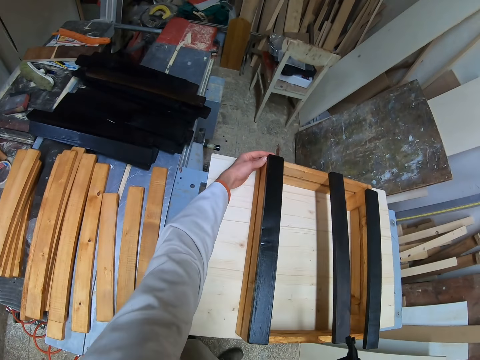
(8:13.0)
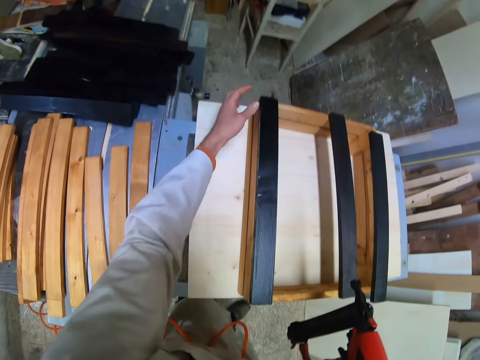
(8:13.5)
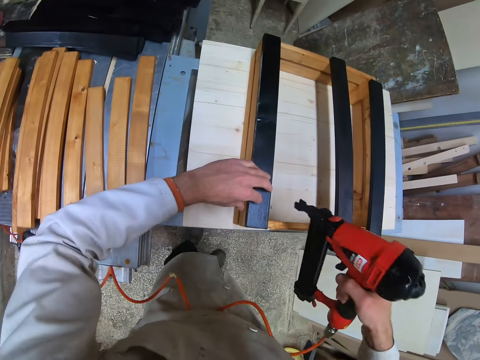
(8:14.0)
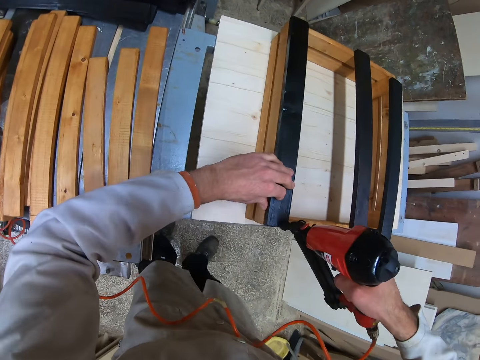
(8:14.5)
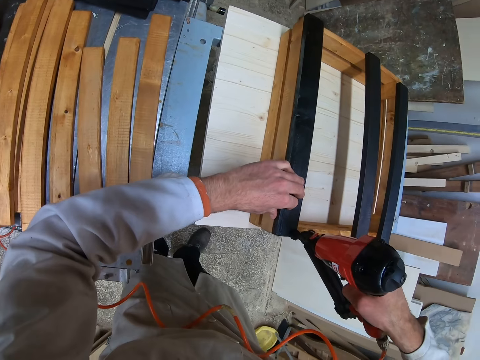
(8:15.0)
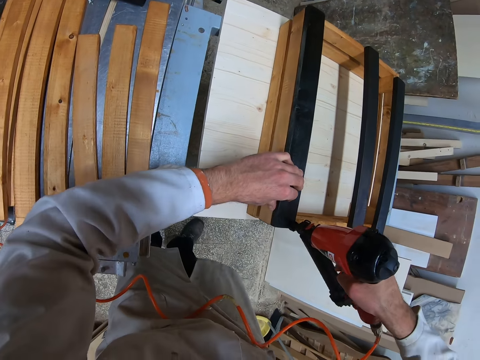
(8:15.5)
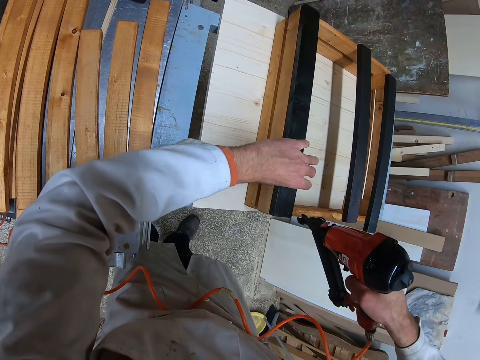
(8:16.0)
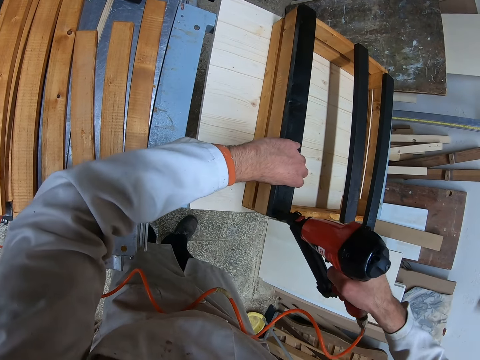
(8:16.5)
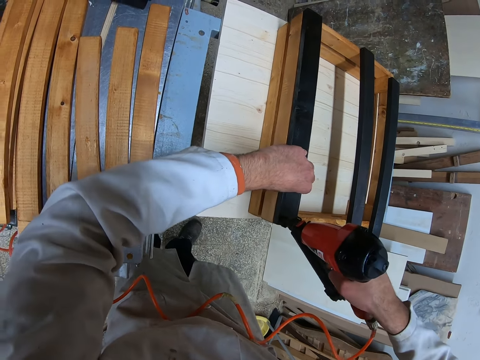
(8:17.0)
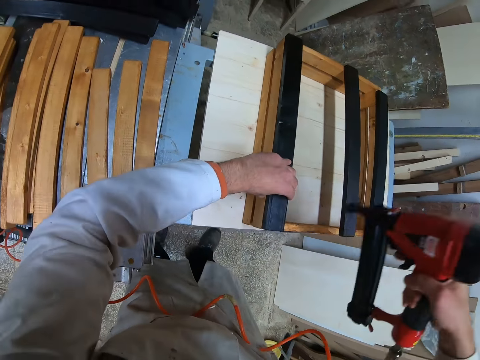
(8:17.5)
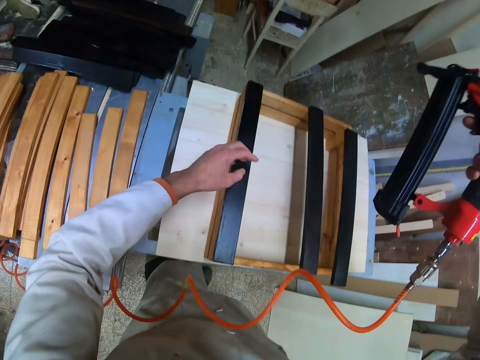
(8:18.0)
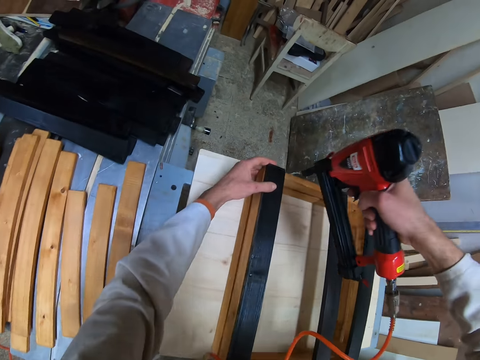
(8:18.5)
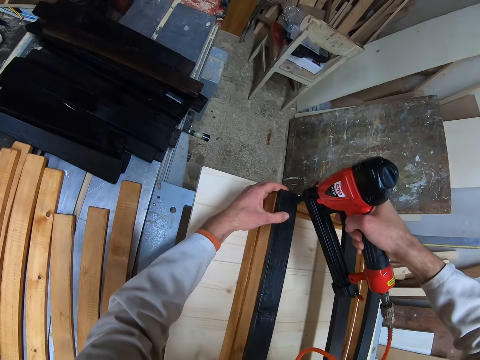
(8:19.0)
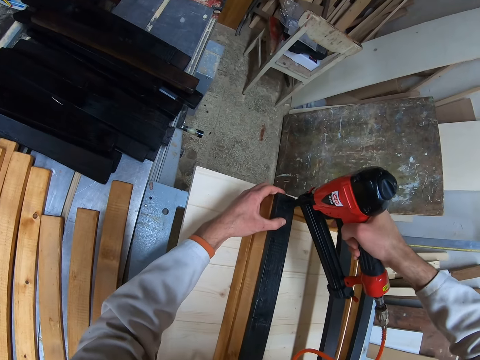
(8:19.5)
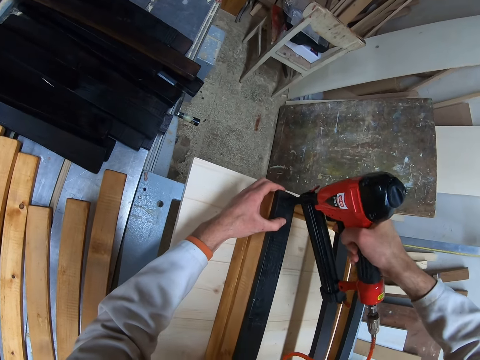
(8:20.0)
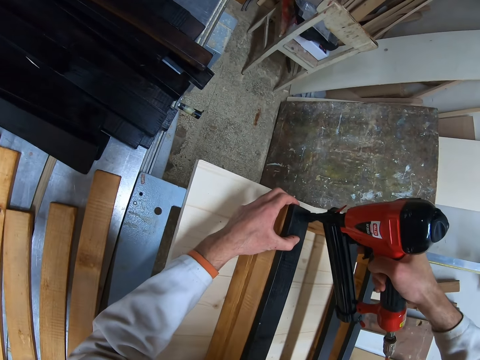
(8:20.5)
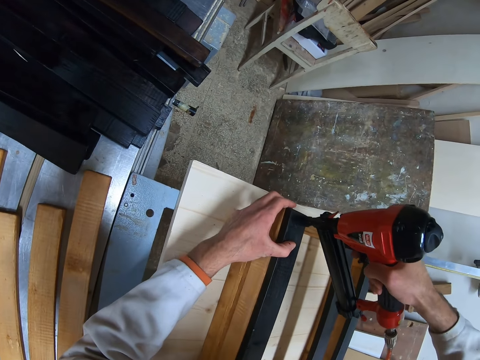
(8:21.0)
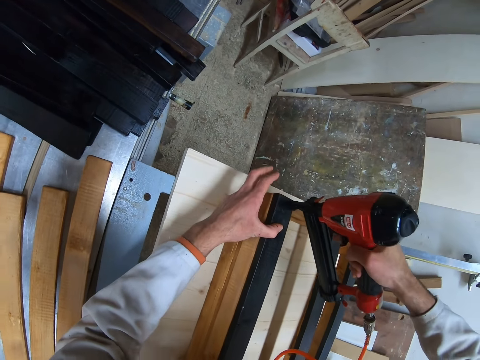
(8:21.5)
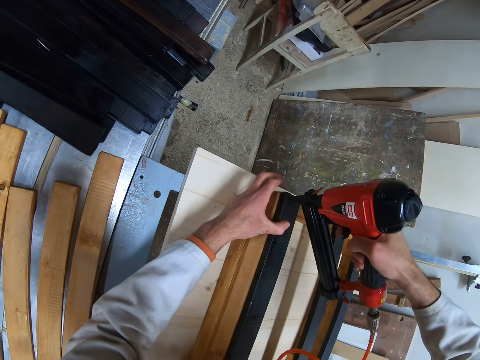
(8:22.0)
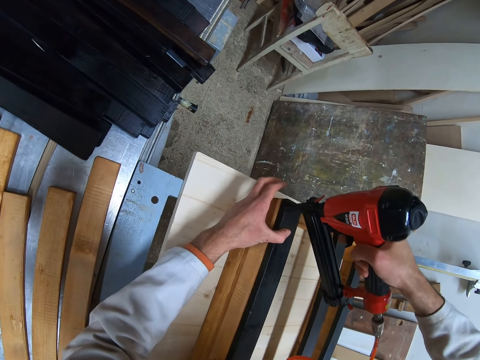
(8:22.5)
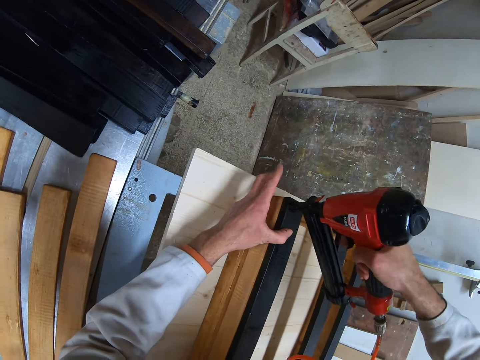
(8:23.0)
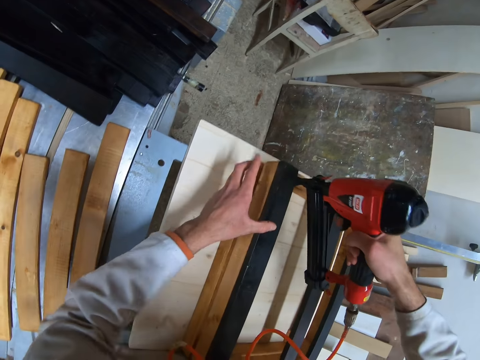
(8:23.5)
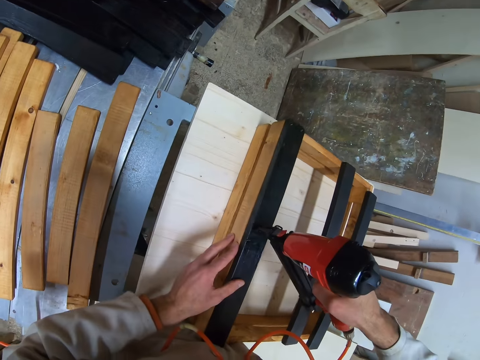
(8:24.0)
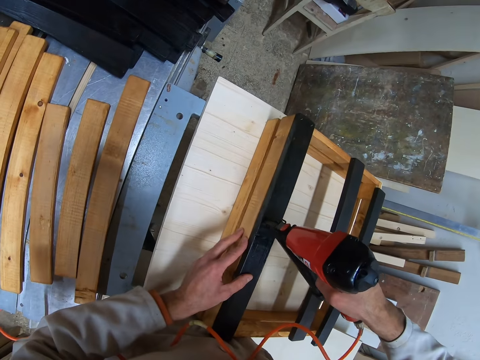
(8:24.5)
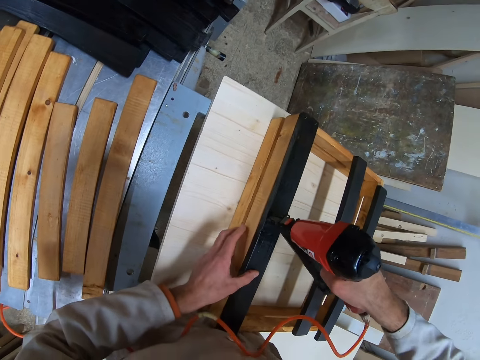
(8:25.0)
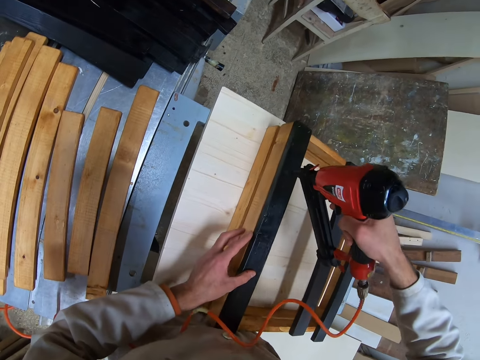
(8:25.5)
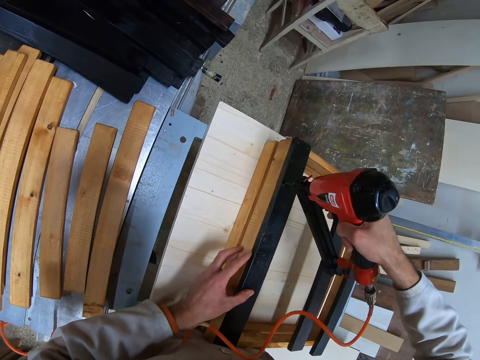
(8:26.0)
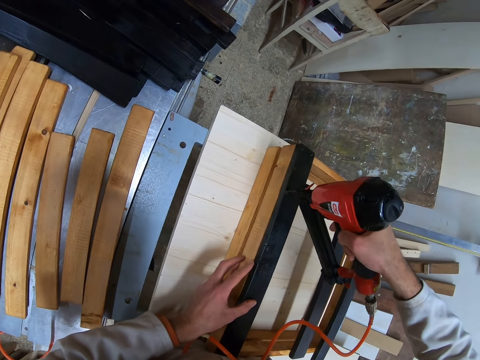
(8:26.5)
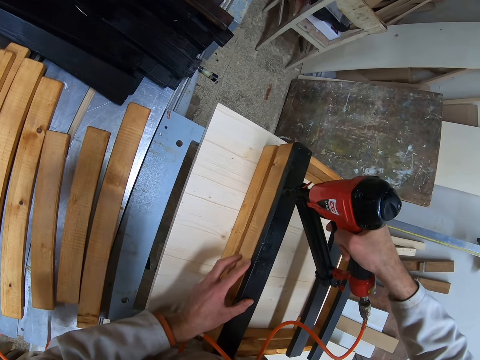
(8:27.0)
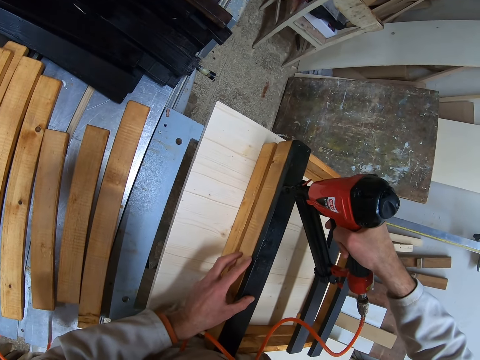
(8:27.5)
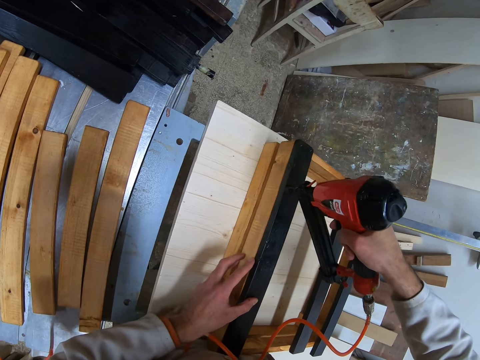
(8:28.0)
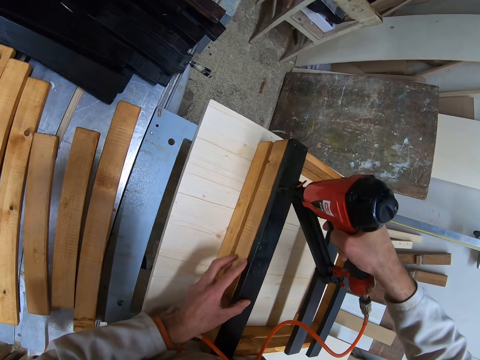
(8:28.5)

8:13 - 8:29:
The camera wearer drives nails into the joined planks with the nailer in his right hand. He drives nails into the joined planks again. He moves around. He holds a part of the joined planks on the table with his left hand. He drives nails into the joined planks with the nailer in his right hand. He drives nails into the joined planks again. He moves around. He holds a part of the joined planks on the table with his left hand. He drives nails into the joined planks with the nailer in his right hand. He drives nails into the joined planks again.

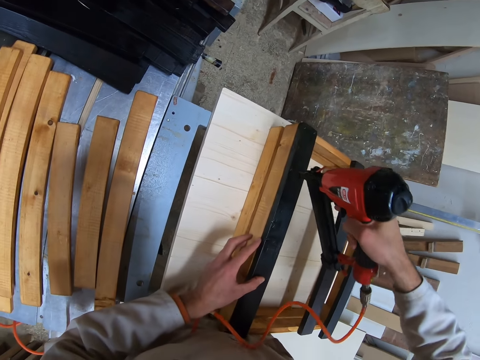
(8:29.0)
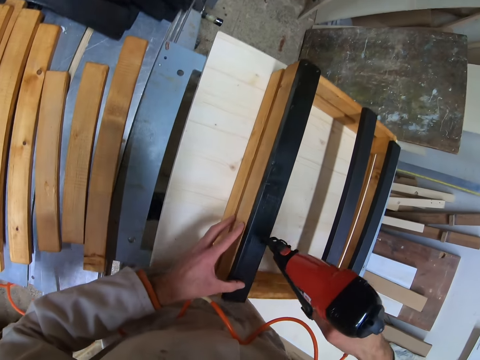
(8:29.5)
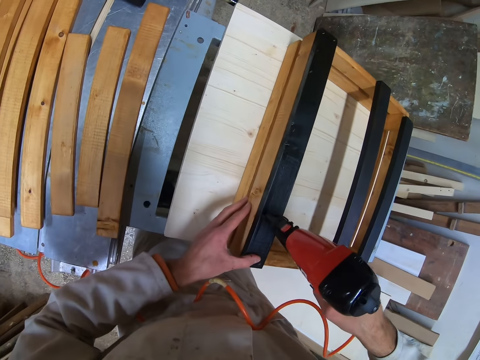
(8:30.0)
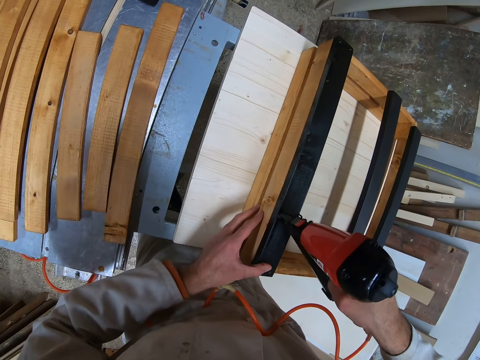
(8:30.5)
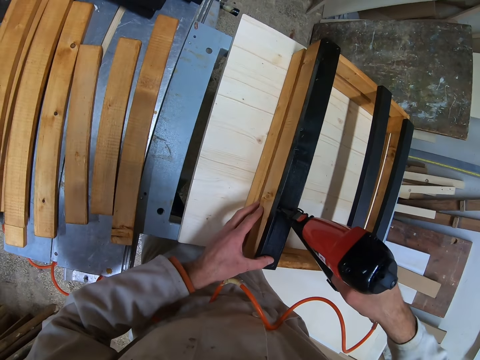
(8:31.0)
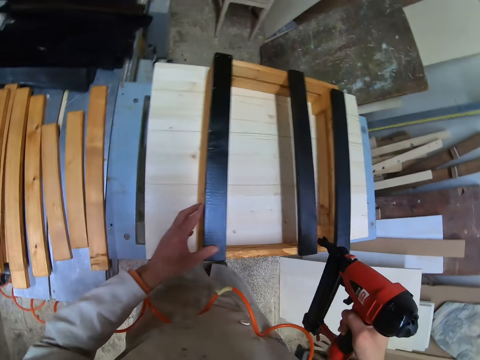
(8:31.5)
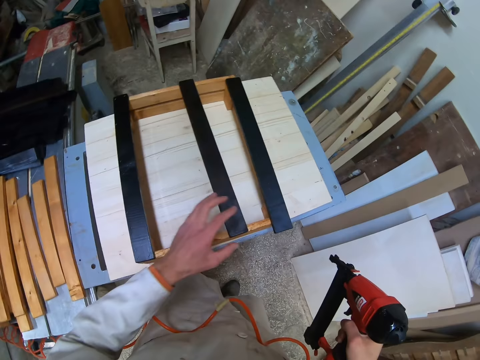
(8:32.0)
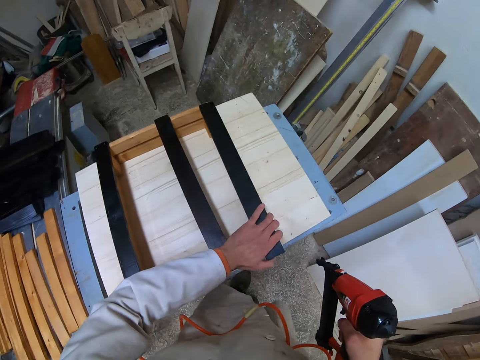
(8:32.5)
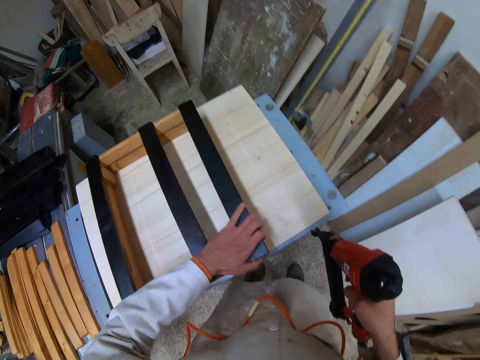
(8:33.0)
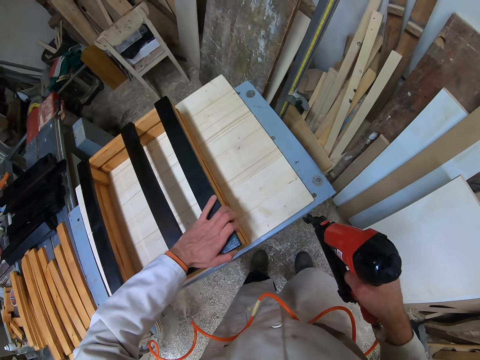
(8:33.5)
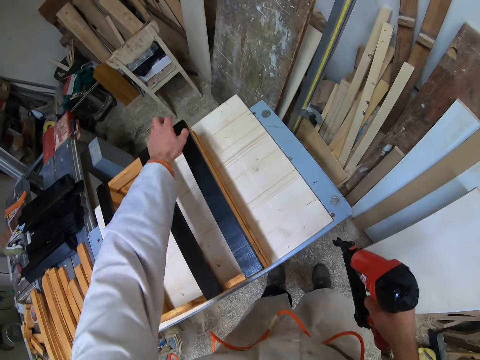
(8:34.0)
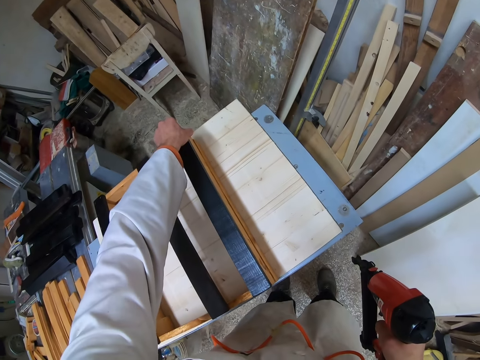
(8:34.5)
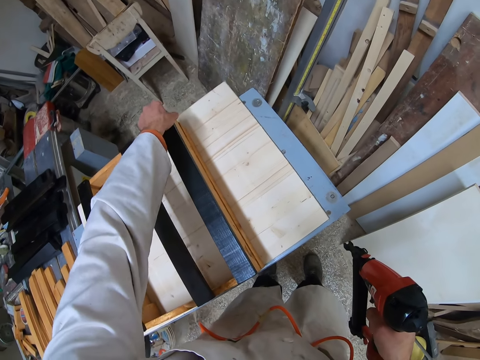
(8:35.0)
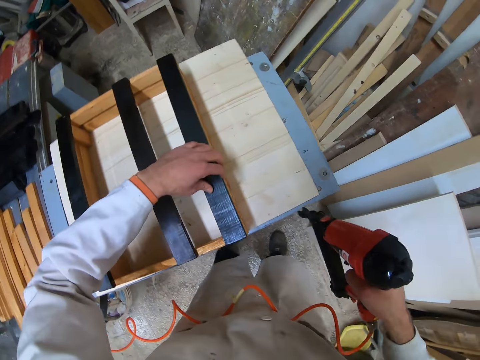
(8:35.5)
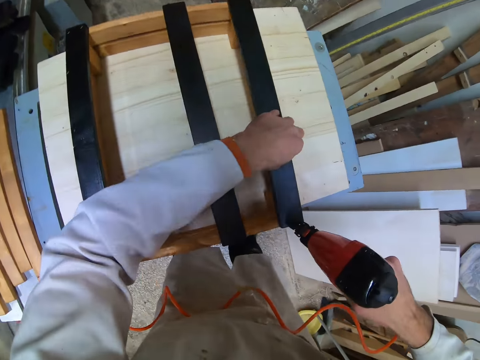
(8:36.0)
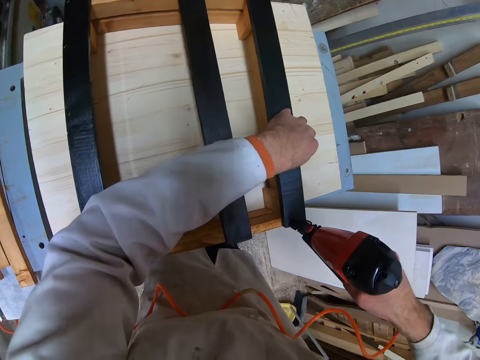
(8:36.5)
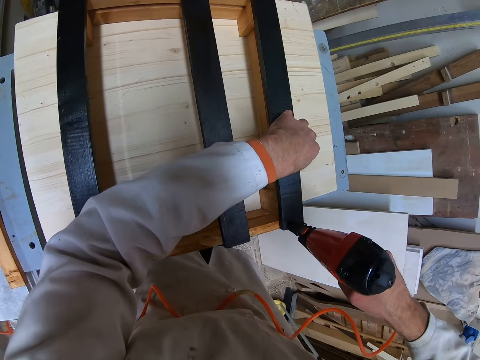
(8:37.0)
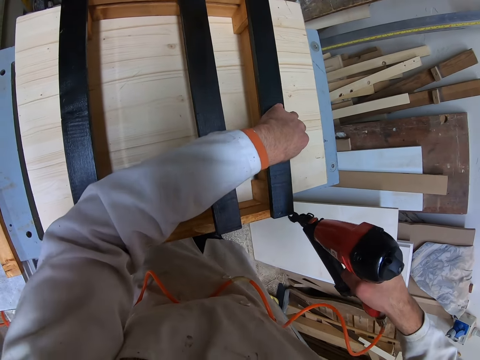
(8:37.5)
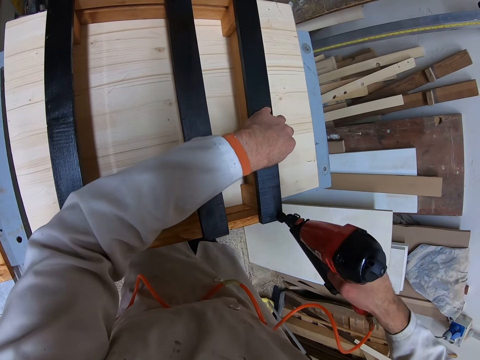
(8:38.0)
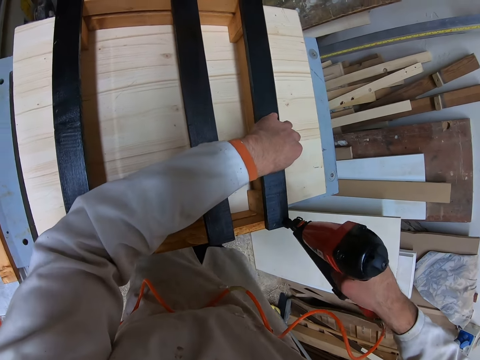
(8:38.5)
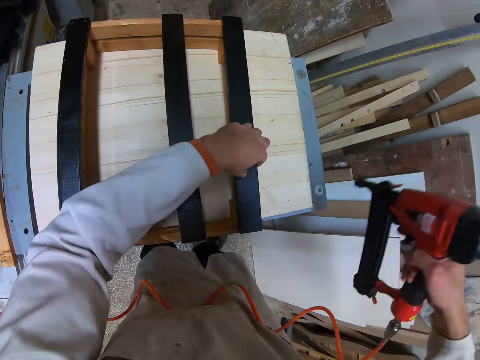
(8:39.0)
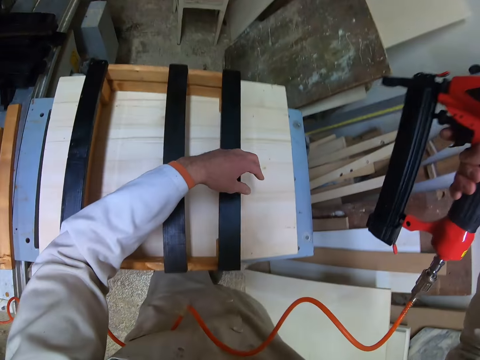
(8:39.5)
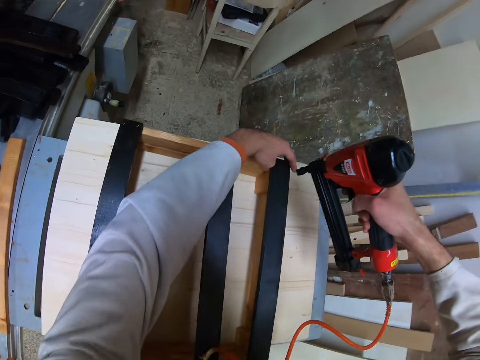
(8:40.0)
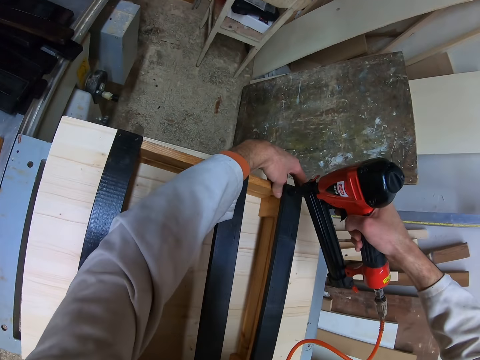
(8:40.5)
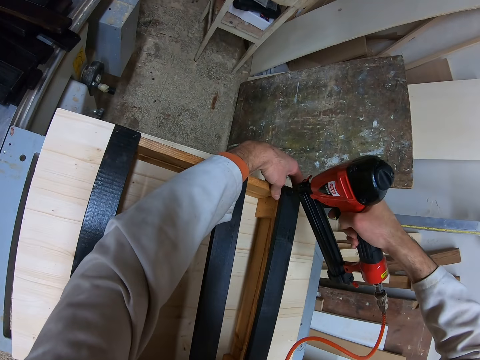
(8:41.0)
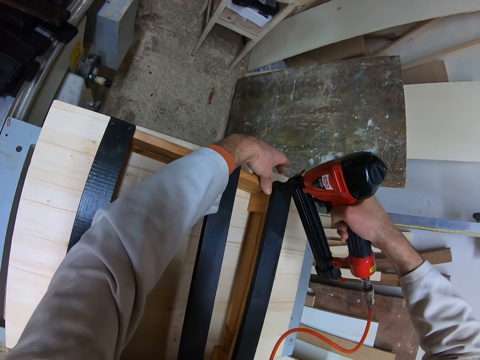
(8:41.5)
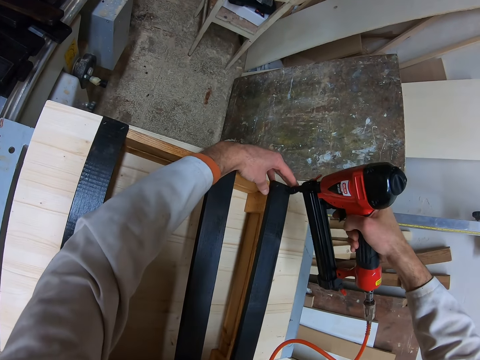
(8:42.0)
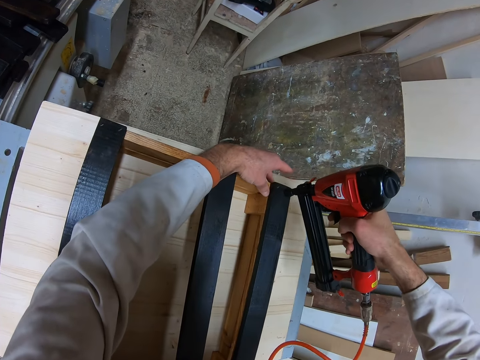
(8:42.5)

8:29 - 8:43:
The camera wearer moves around. He drives nails into the joined planks or wood structure with the nailer in his right hand. He moves around. He inspects the joined planks with his left hand. He fixes a piece of wood on the wood structure. He holds a part of the joined planks on the table with his left hand. He drives nails into the joined planks with the nailer in his right hand. He drives nails into the joined planks again. He moves around. He holds a part of the joined planks on the table with his left hand. He drives nails into the joined planks with the nailer in his right hand.
